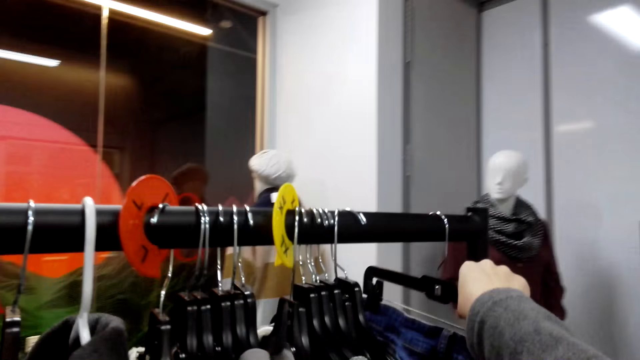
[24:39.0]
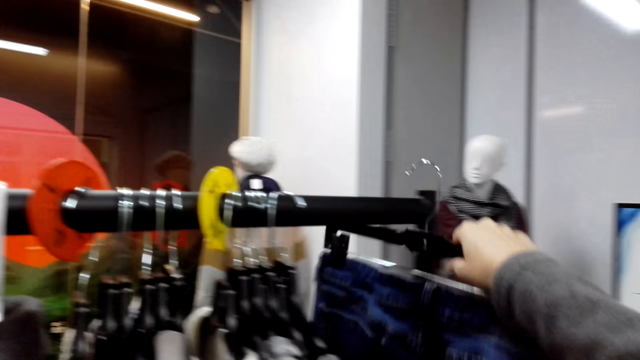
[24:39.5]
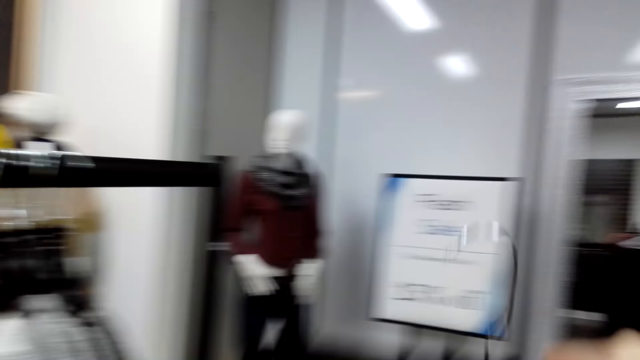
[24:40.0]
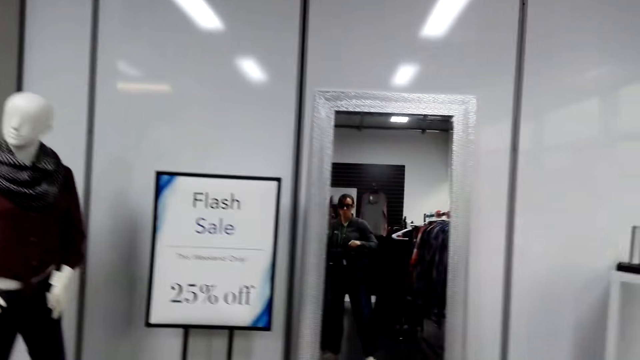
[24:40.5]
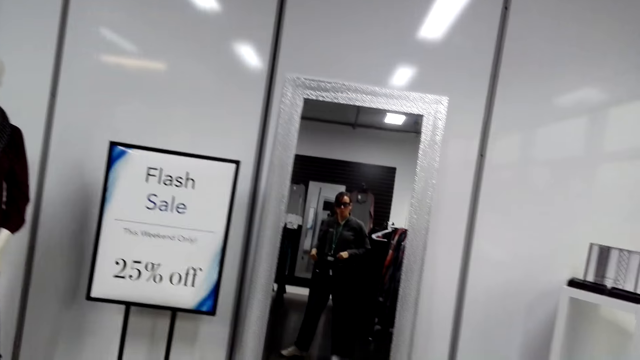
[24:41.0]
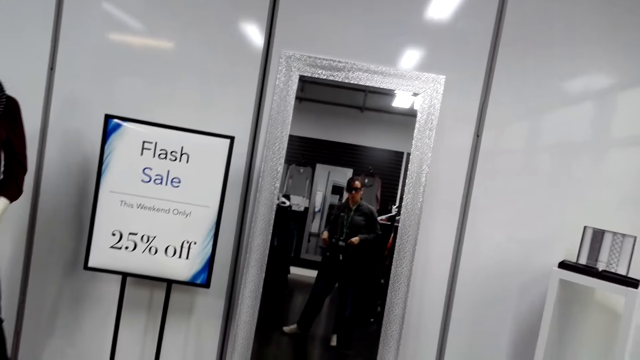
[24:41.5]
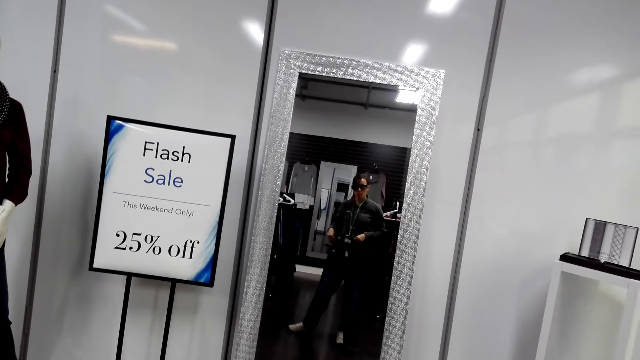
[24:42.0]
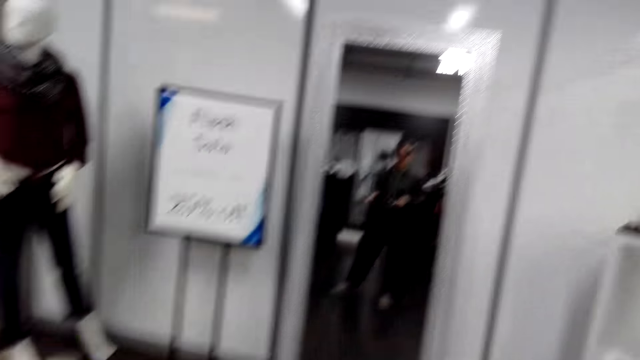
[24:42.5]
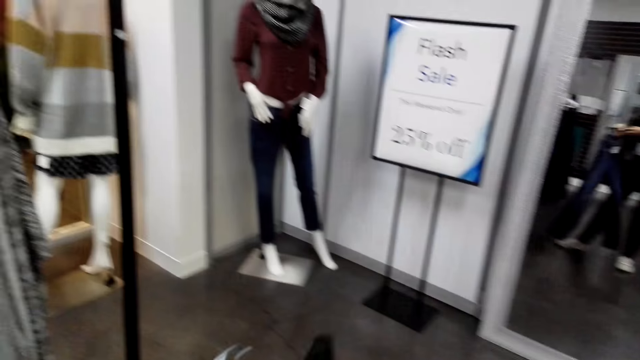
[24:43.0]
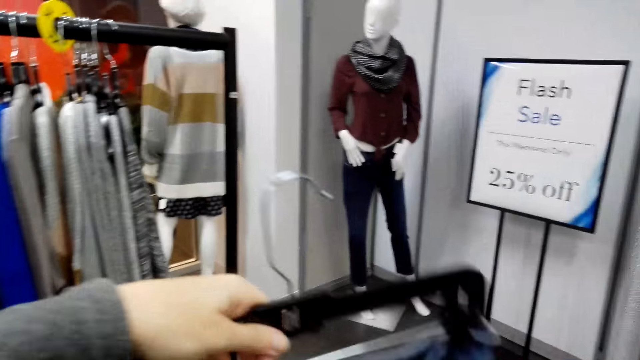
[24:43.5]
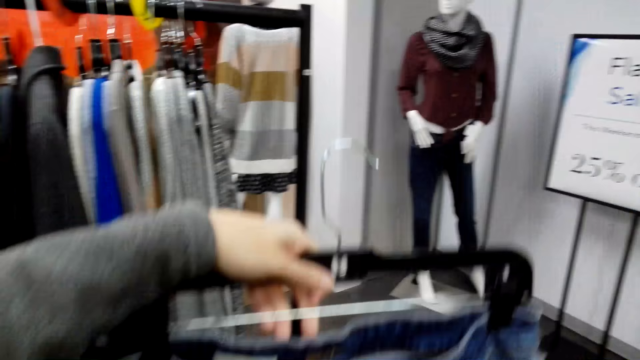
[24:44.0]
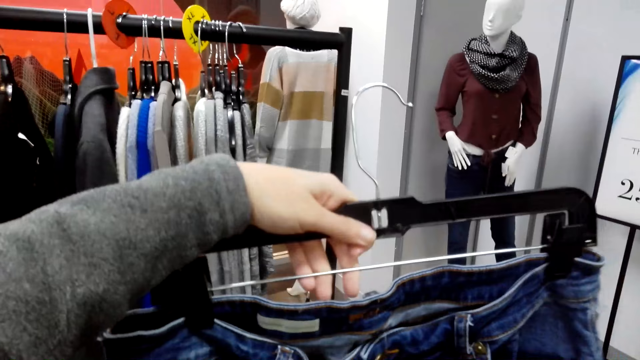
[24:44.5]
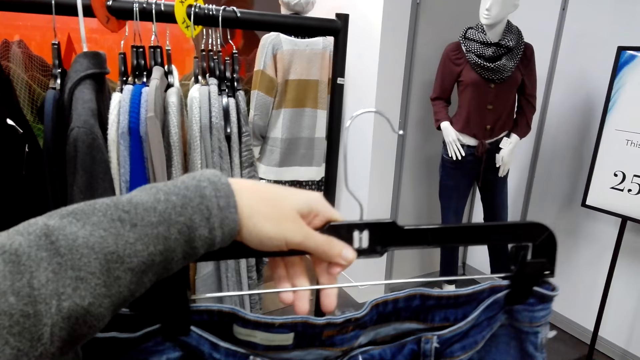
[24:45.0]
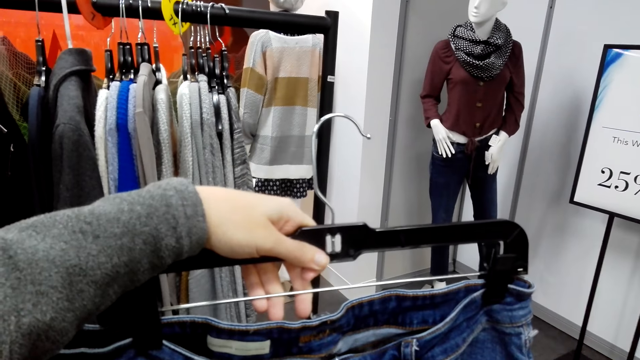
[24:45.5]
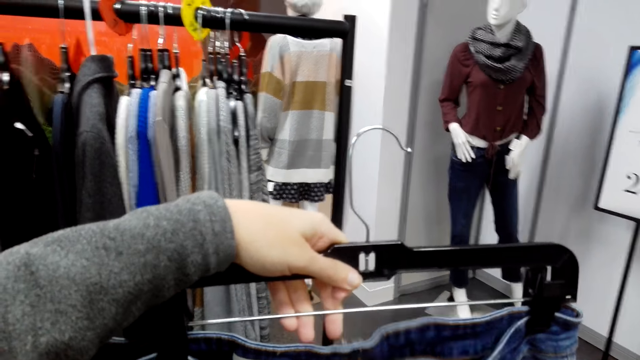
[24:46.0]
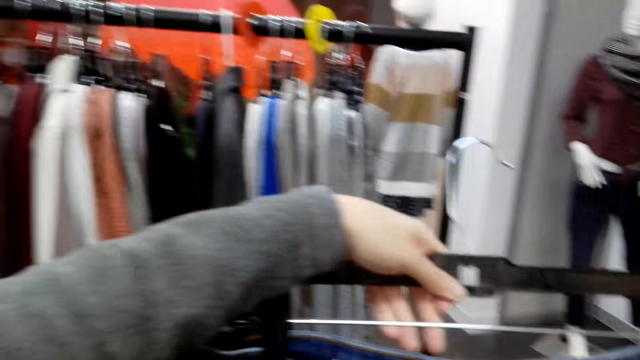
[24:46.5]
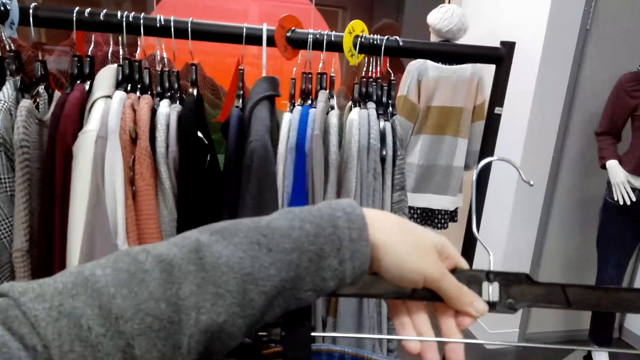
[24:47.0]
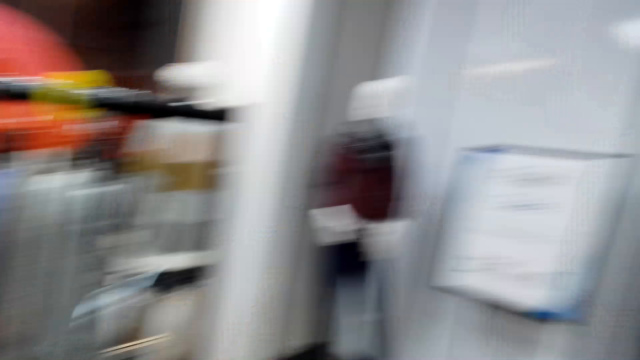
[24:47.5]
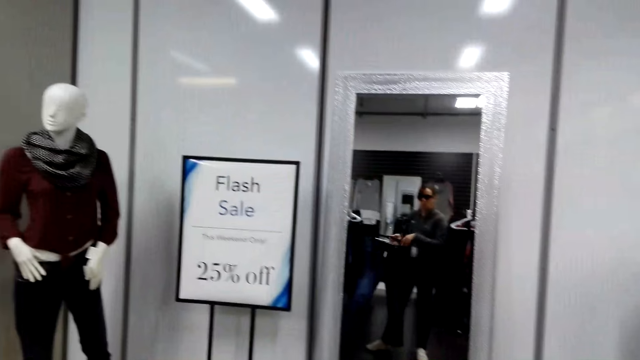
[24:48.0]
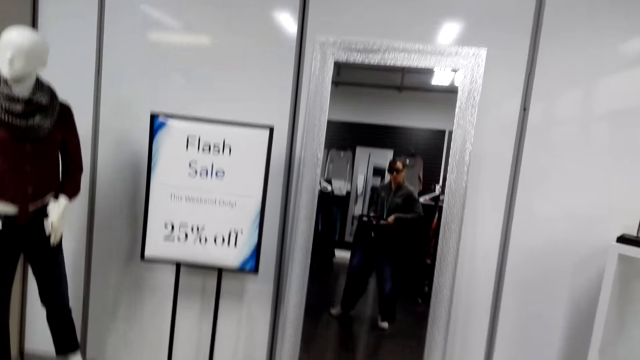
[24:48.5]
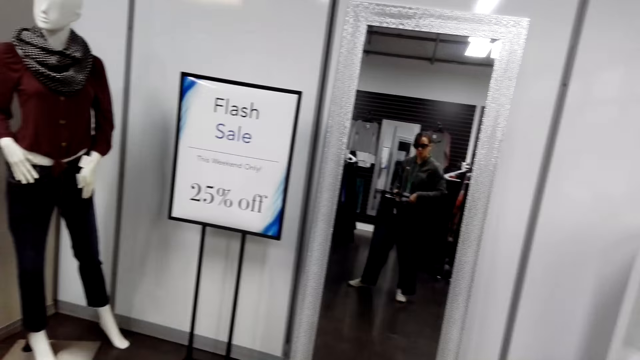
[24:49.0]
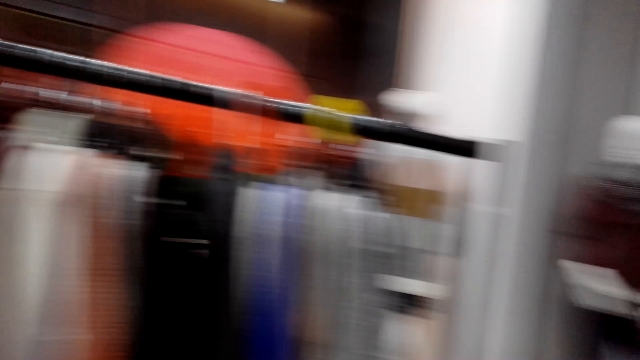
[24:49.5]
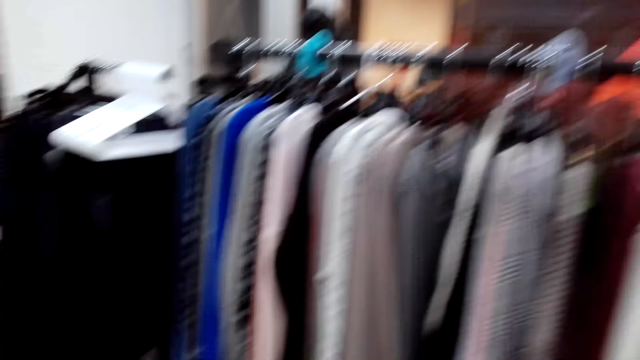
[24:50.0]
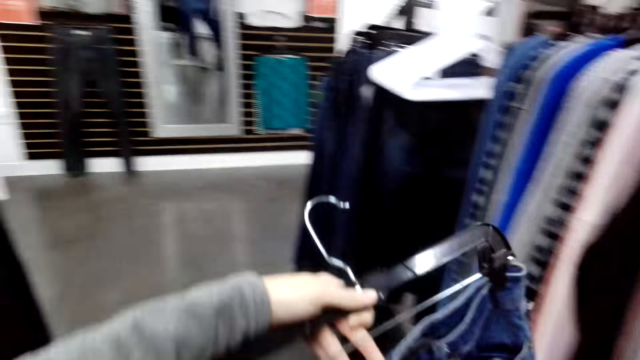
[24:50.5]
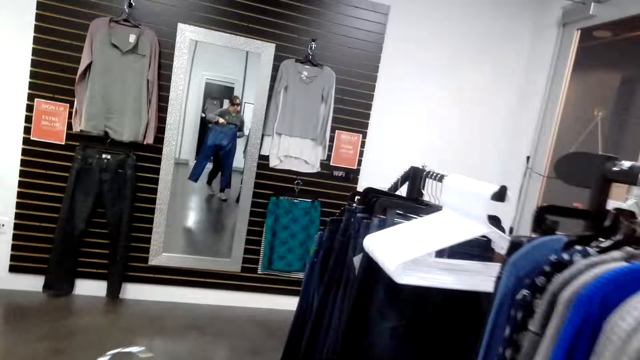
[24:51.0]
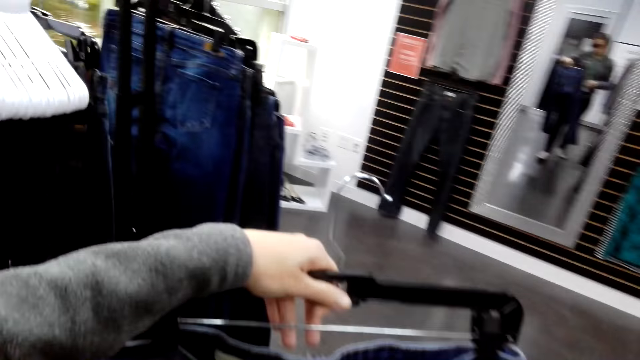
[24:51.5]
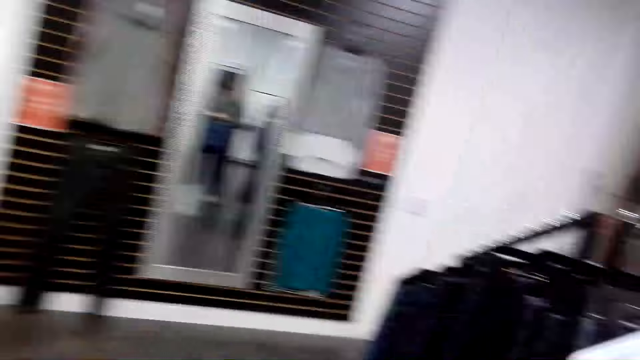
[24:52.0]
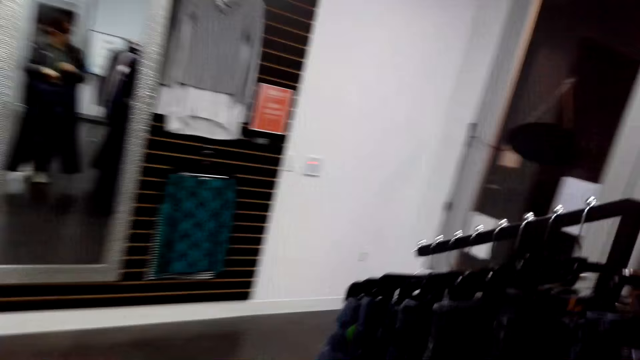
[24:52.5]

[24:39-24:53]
The camera wearer unhooks the jeans. They hold the jeans with both hands. They look at the trousers on a mirror.

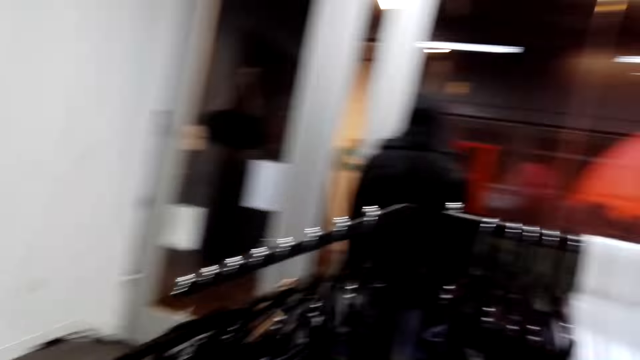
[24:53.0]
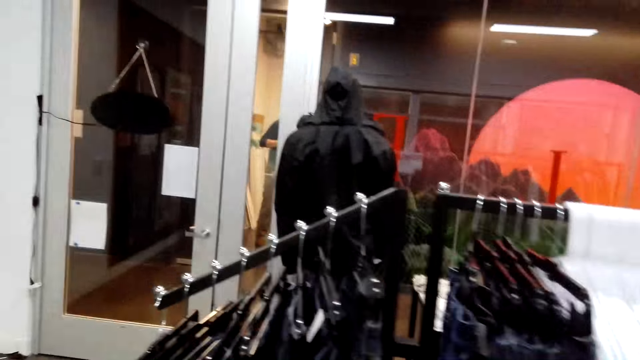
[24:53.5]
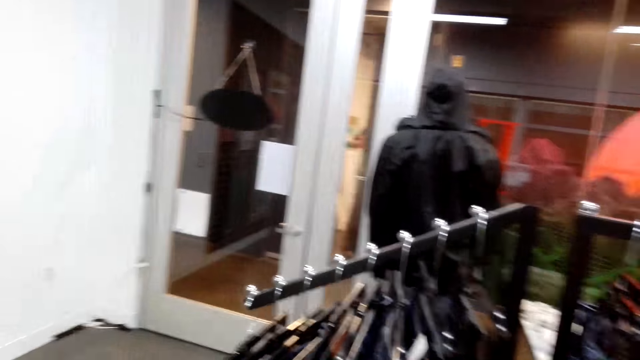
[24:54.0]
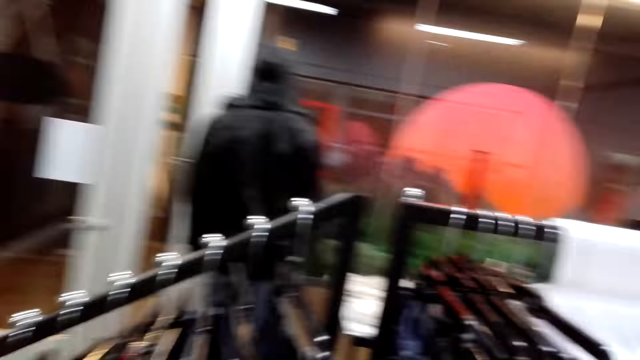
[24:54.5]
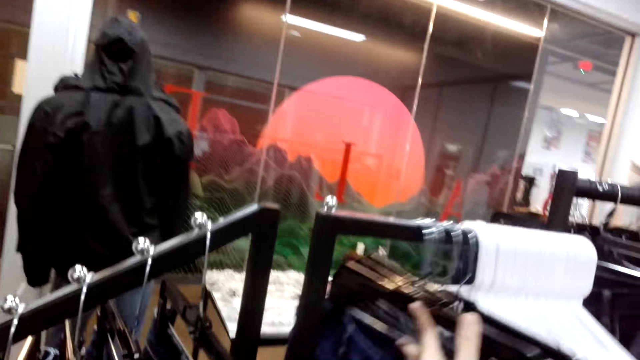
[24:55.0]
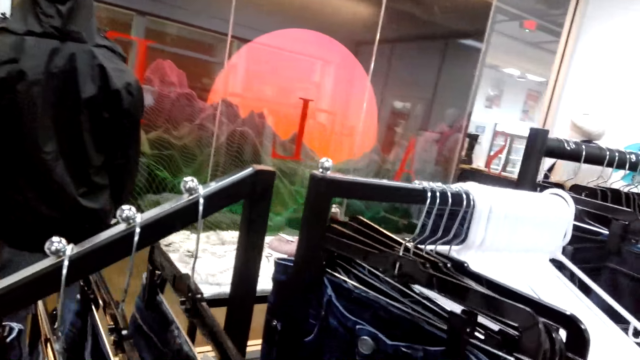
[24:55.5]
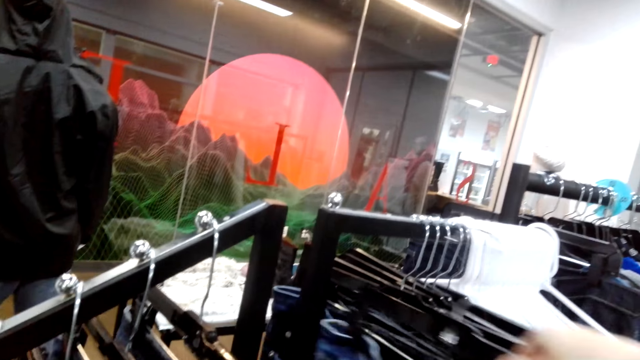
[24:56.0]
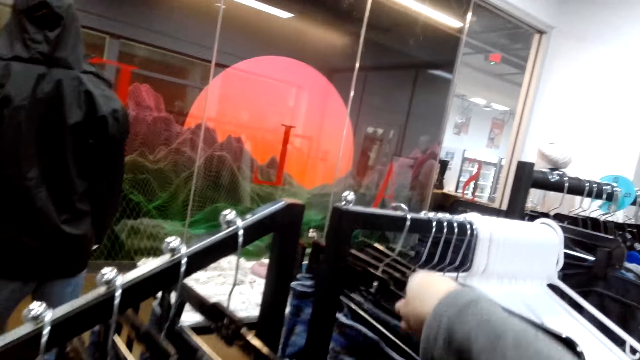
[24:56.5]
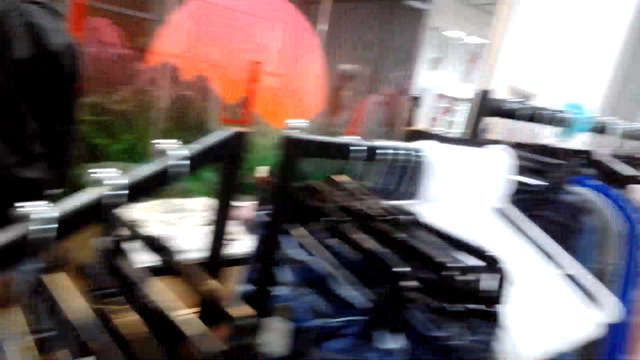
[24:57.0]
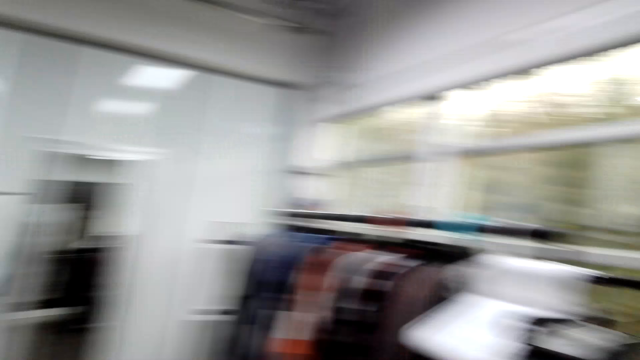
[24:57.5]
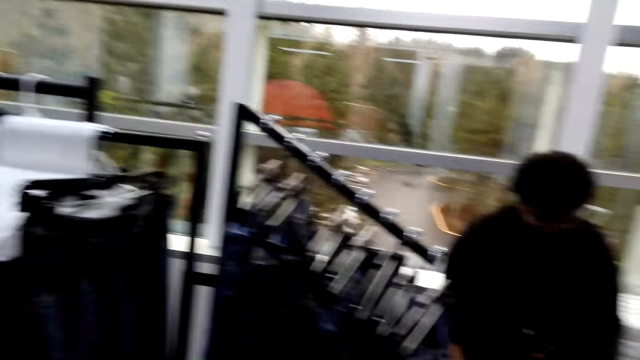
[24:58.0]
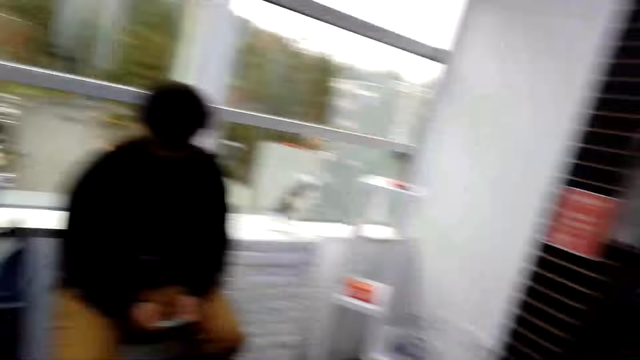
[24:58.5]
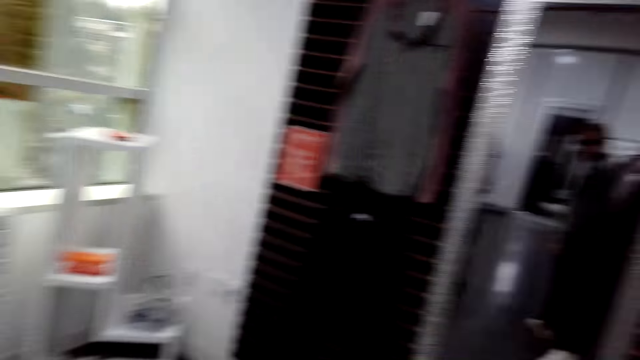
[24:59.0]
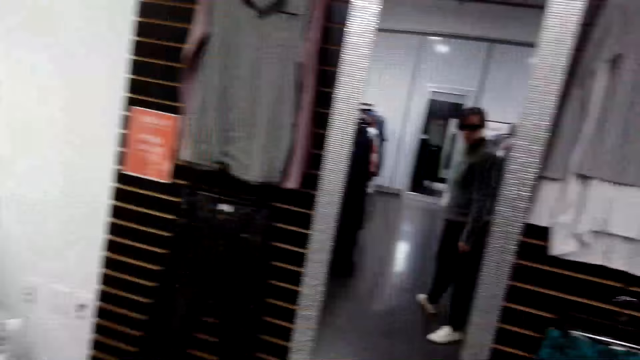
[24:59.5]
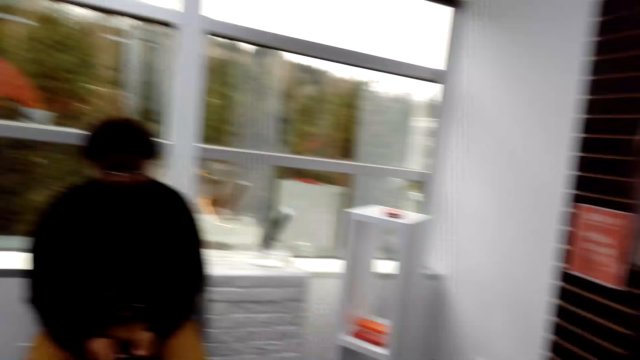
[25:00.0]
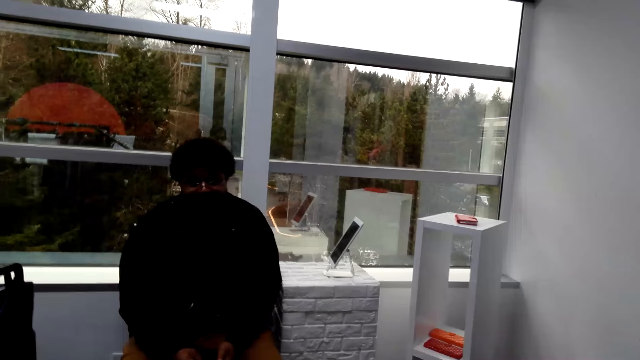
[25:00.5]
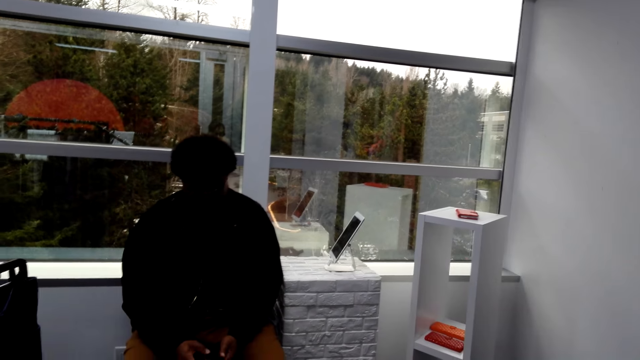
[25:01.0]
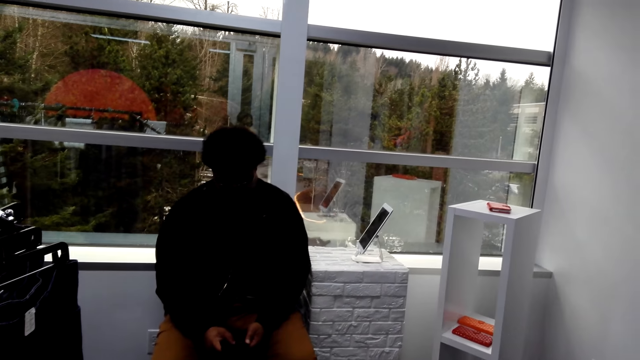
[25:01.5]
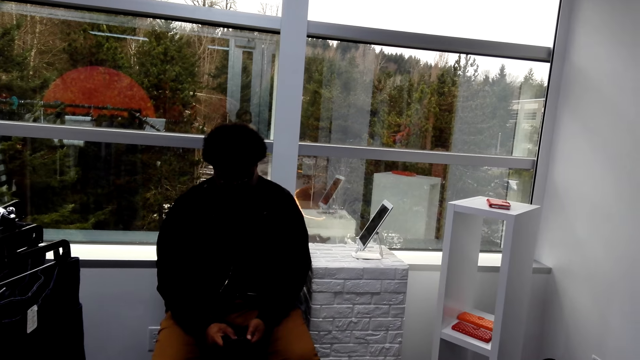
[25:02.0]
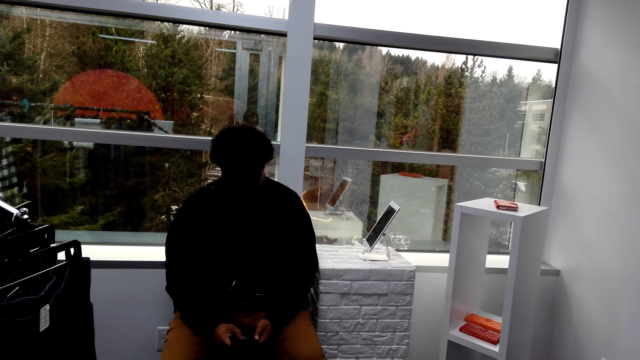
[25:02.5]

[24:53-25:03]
The camera wearer moves the jeans on the hanging rod. They hang the jean closer to the other jeans. A man converses with the camera wearer.
